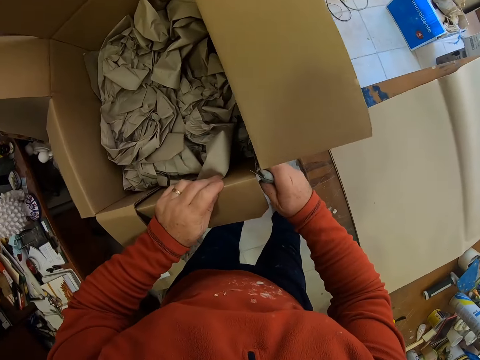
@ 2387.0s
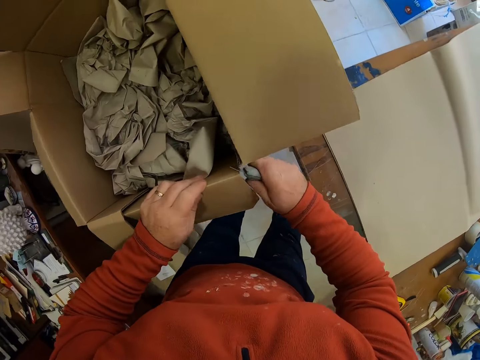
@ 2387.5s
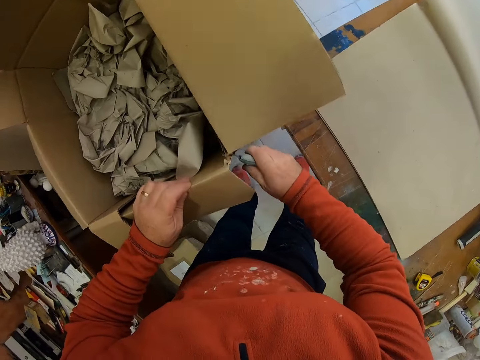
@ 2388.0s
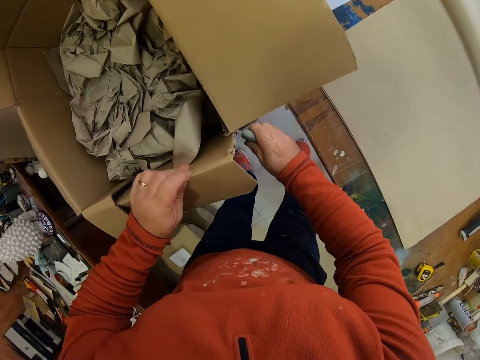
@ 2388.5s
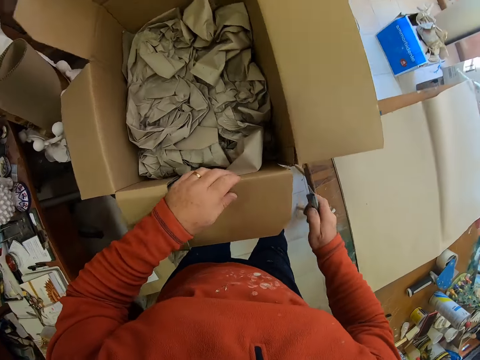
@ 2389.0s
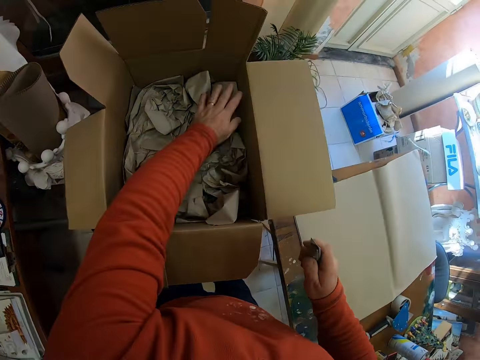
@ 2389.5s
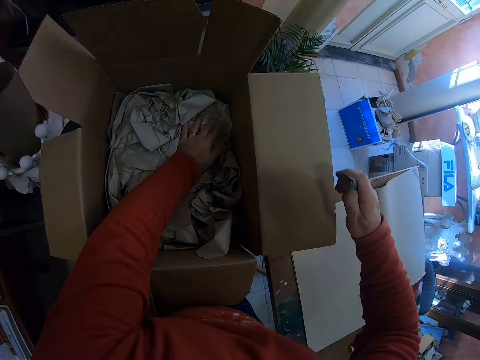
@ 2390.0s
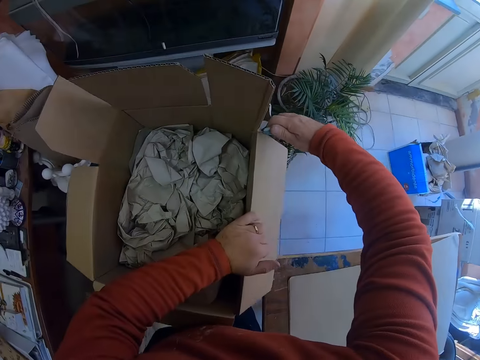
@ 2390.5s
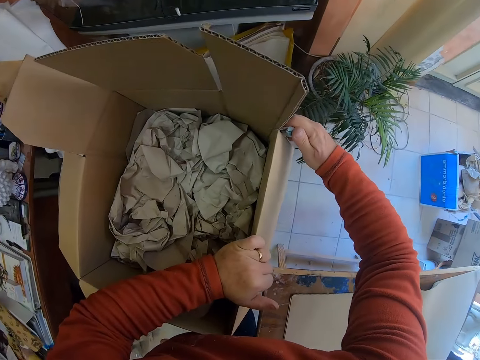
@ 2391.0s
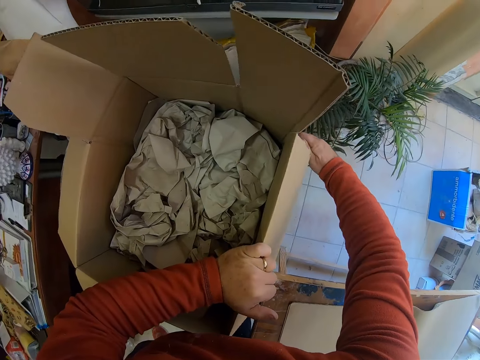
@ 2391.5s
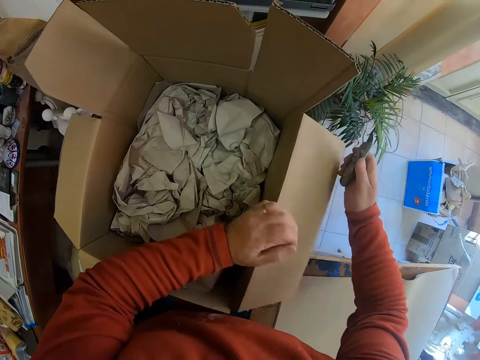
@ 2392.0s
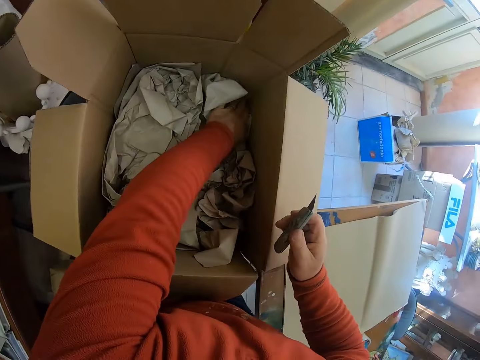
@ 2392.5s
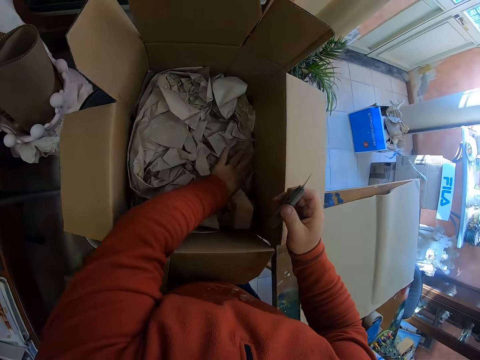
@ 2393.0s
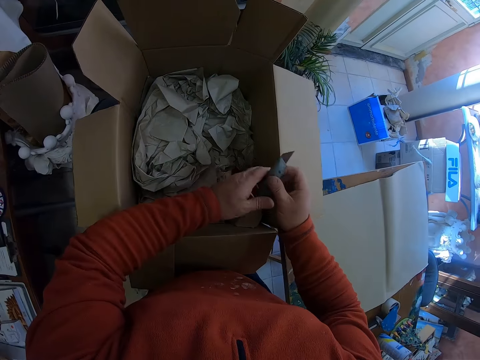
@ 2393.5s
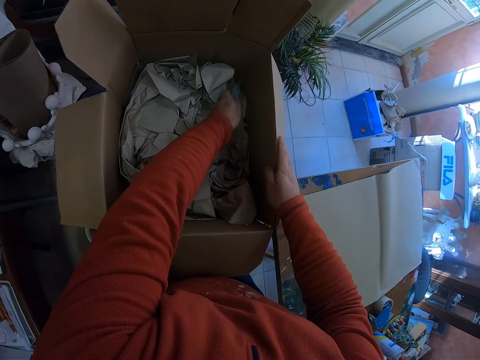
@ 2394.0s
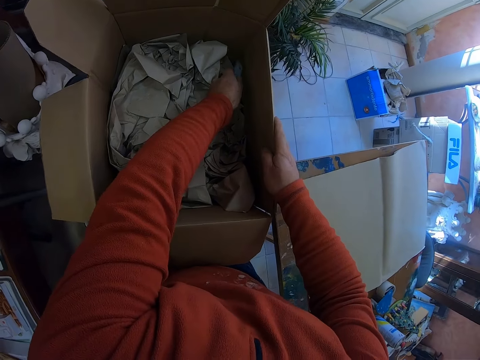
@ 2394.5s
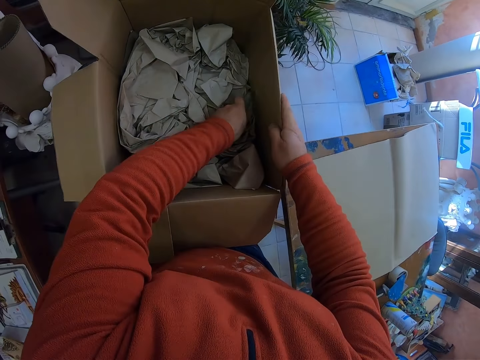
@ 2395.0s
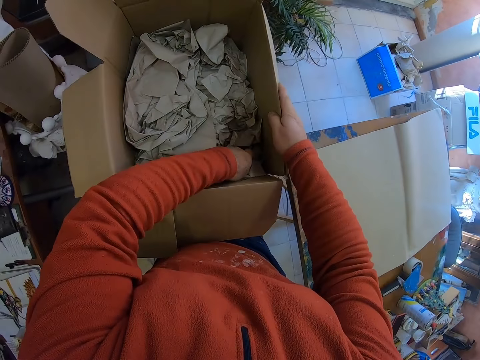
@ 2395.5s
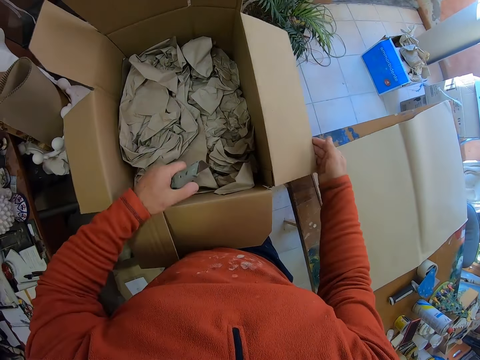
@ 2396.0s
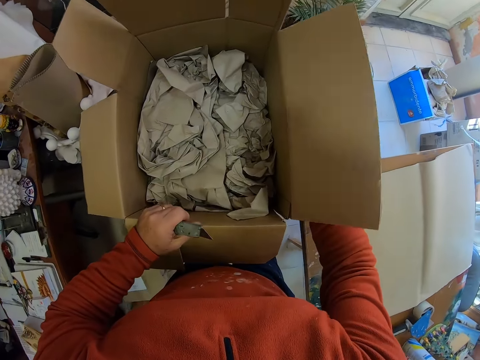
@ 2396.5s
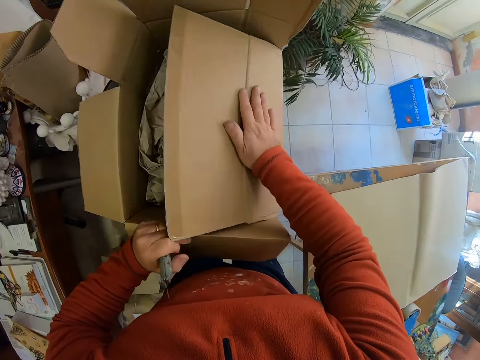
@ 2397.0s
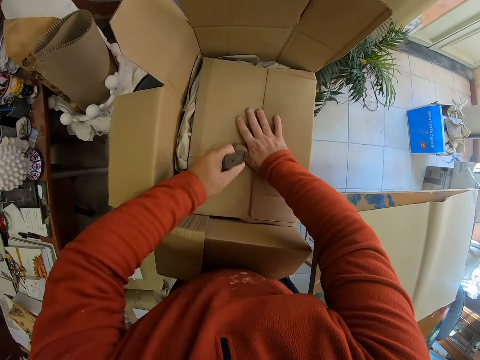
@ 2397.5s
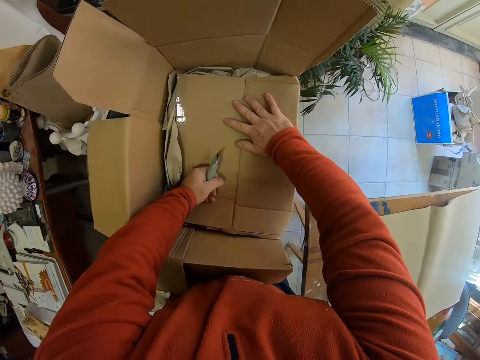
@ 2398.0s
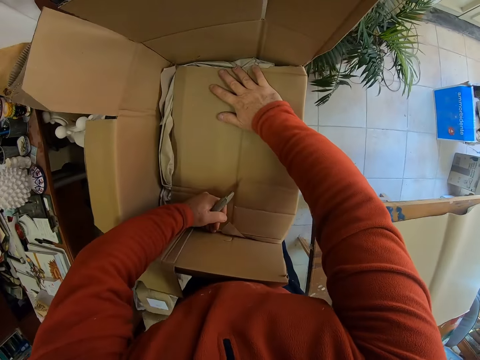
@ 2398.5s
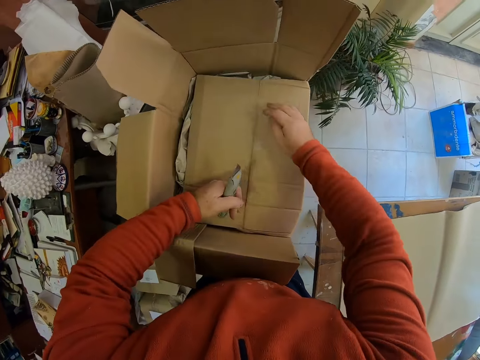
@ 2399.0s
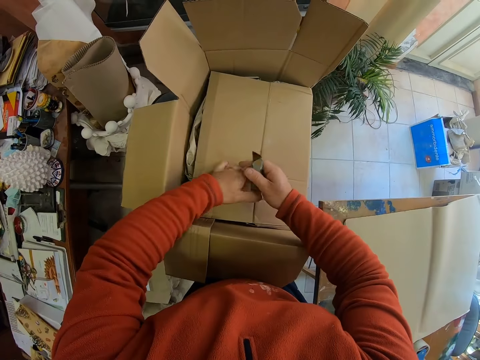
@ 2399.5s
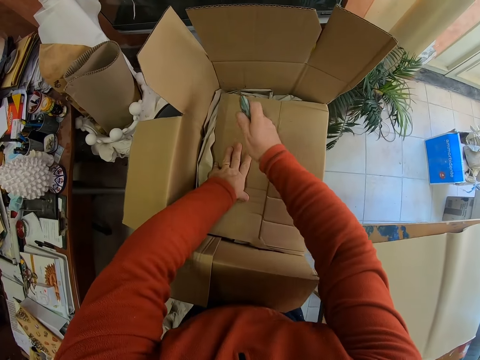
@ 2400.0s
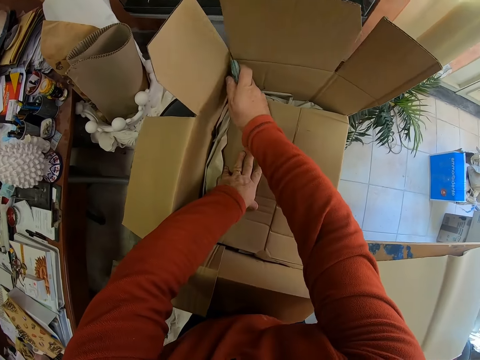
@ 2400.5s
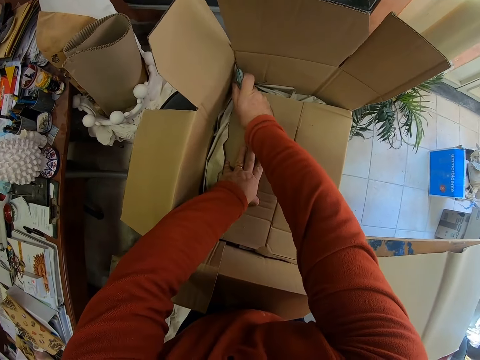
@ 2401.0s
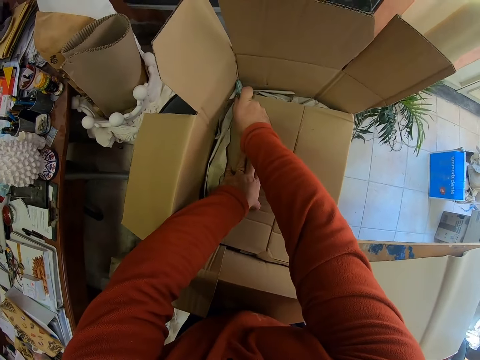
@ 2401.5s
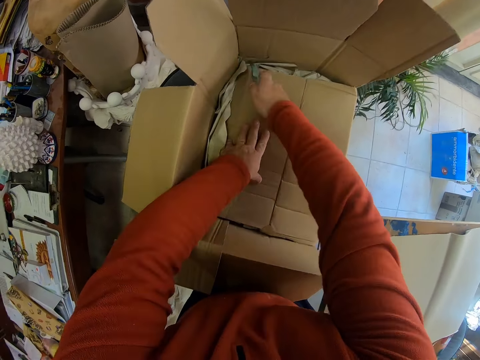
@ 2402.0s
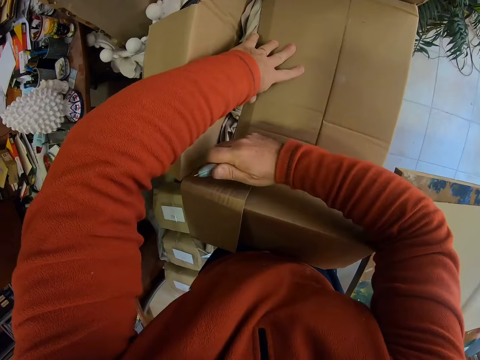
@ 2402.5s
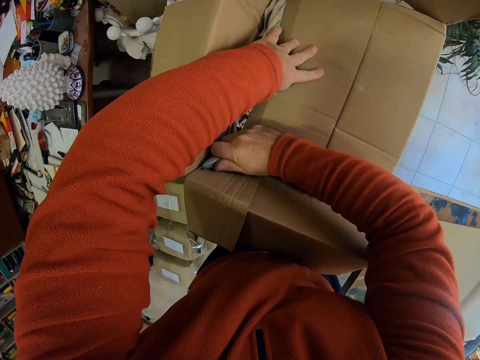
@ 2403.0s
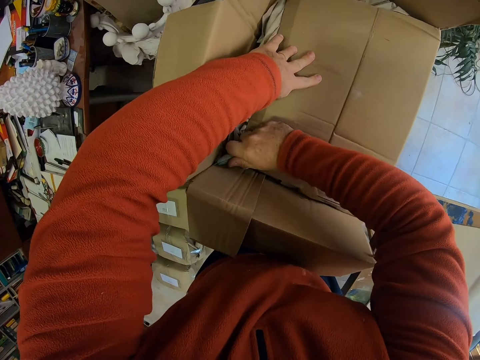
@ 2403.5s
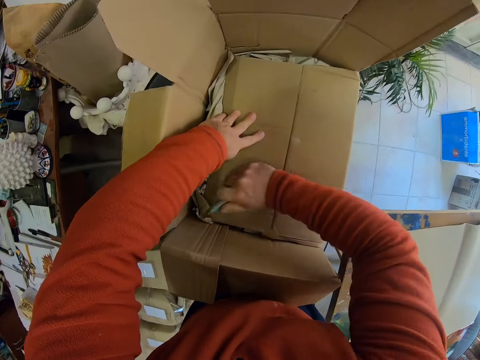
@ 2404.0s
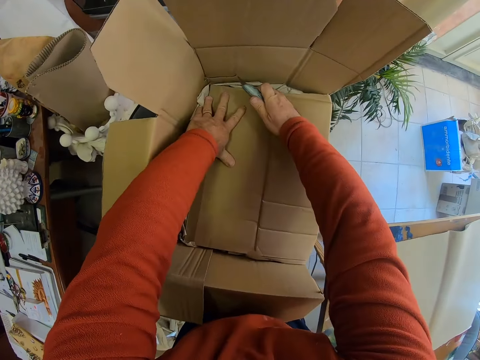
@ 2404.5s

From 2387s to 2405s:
The camera wearer cuts a box with a knife. They hold the papers. They adjust pieces of paper in the box. They cut the box with the knife. They adjust pieces of paper in the box. They hold the papers. They cut the box with the knife. They fold the box. They adjust the box on a chair. They cut the box with the knife.

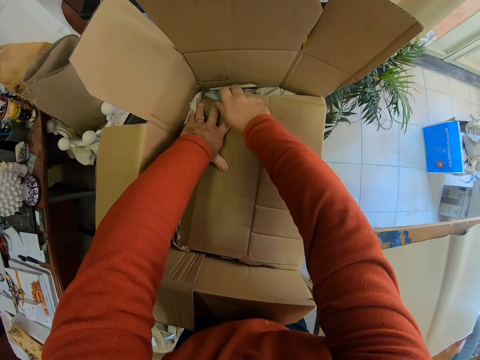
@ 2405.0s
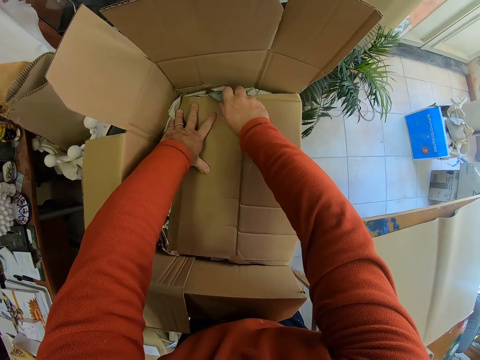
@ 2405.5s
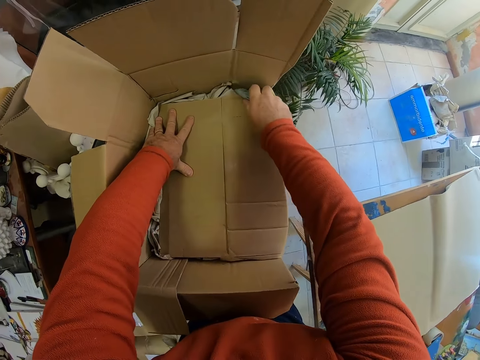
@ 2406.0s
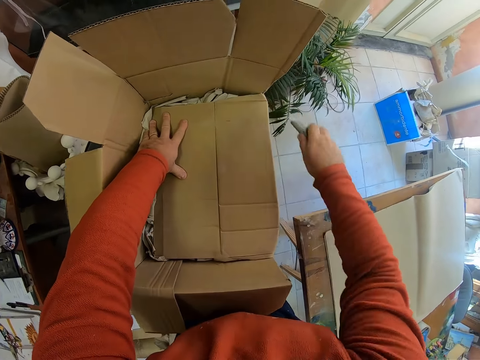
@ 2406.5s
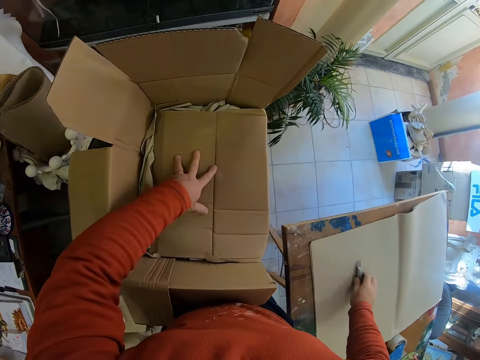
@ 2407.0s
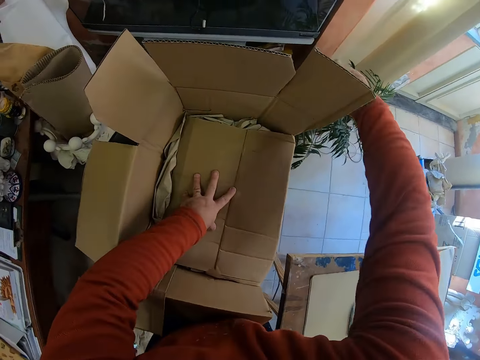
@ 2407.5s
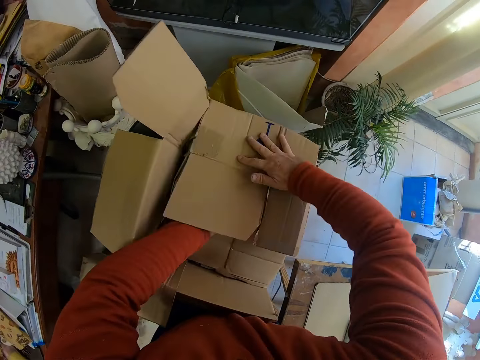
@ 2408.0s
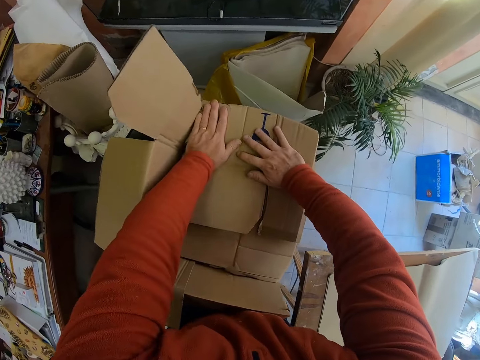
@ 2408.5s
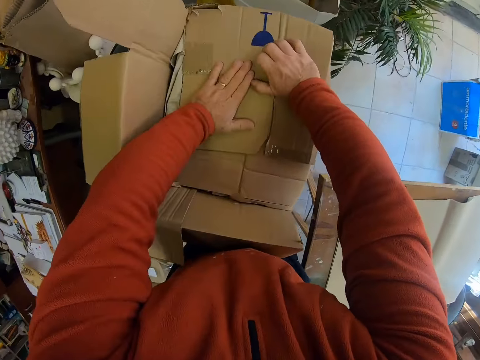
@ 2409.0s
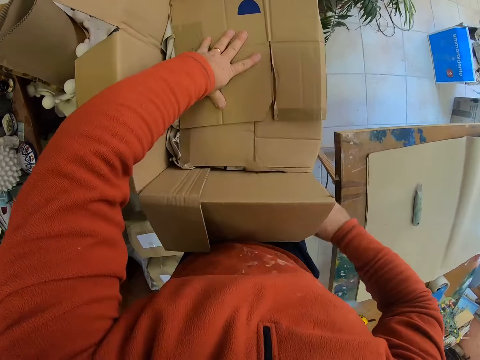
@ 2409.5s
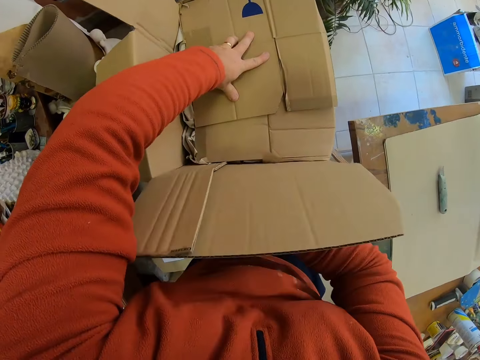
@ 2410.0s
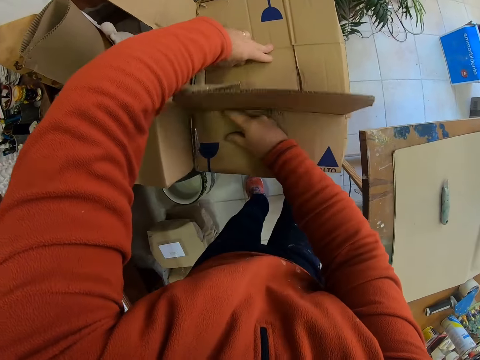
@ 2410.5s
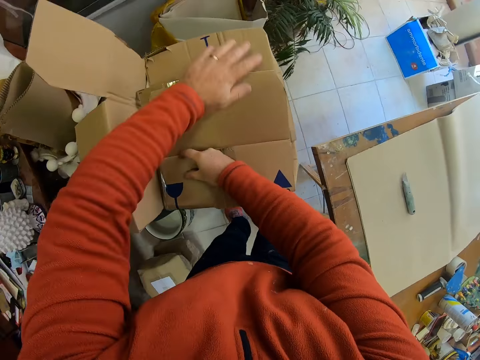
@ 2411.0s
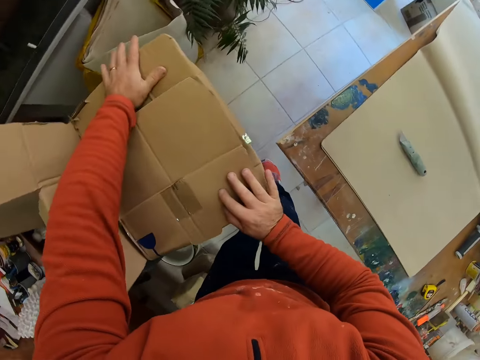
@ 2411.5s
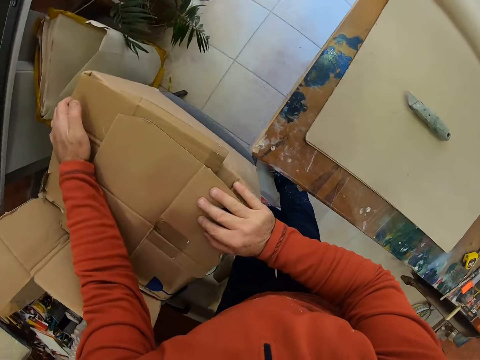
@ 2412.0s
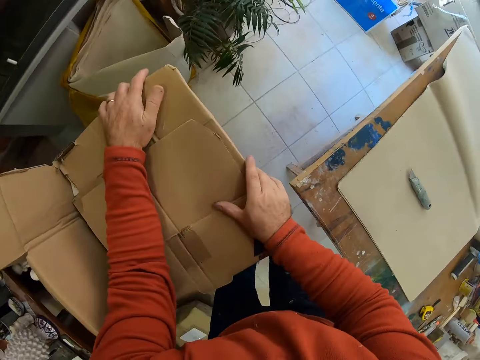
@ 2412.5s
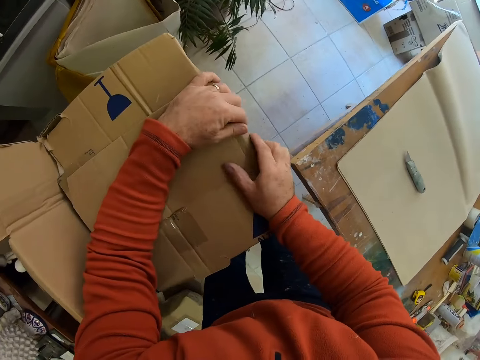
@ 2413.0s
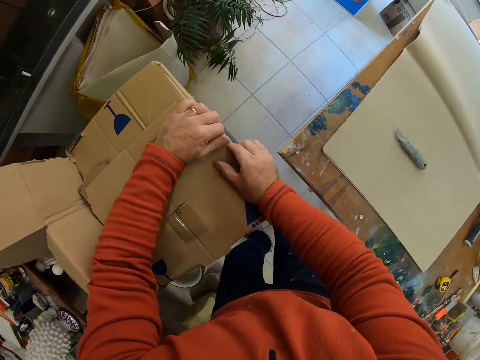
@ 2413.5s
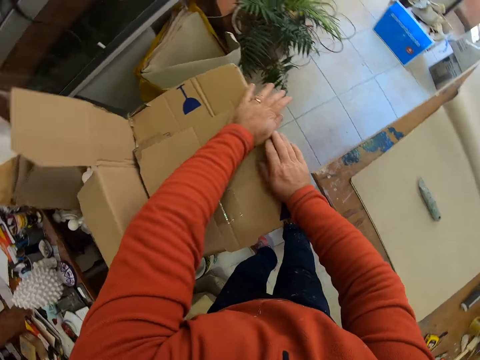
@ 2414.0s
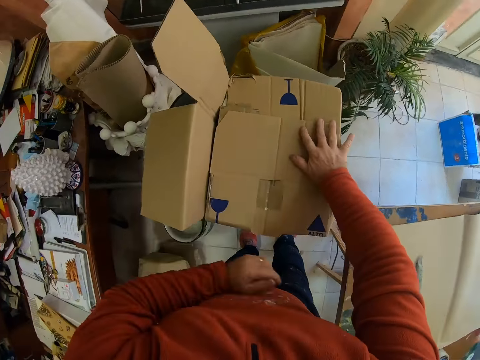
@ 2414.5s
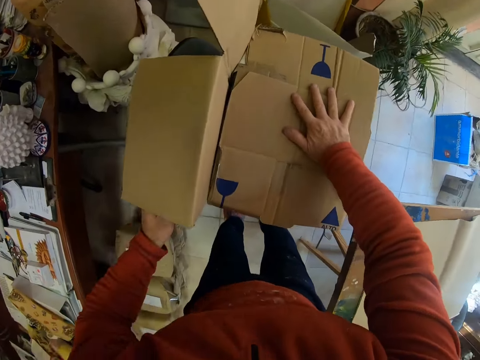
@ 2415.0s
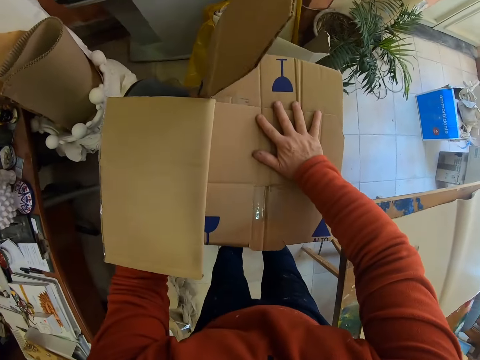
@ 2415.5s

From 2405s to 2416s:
The camera wearer puts down a knife on a table. They fold a box. They adjust the box on a chair.
